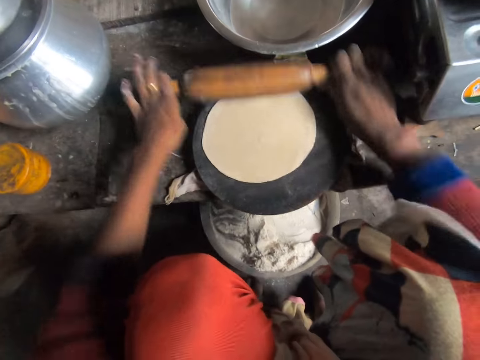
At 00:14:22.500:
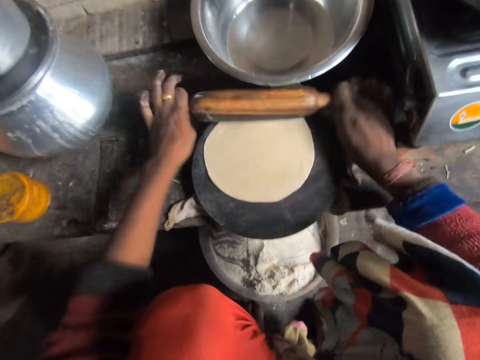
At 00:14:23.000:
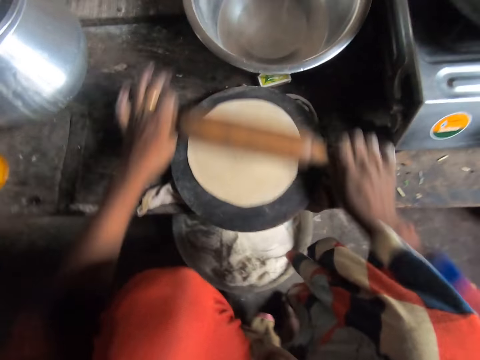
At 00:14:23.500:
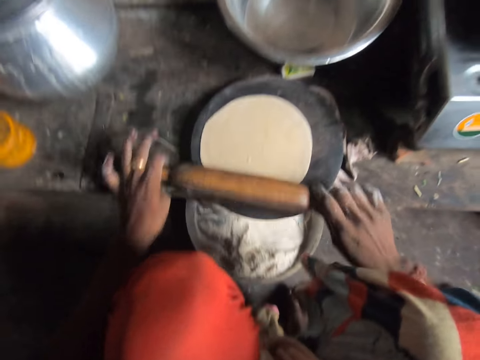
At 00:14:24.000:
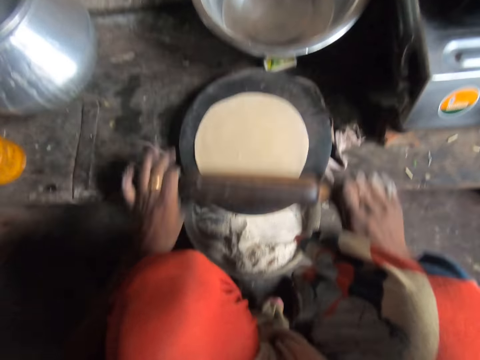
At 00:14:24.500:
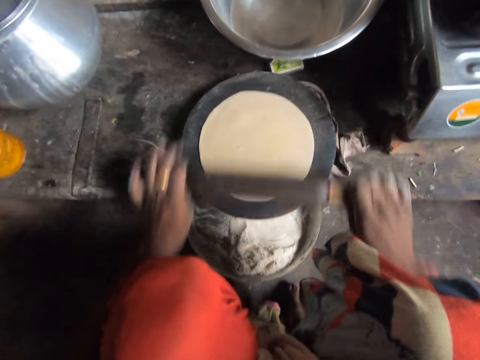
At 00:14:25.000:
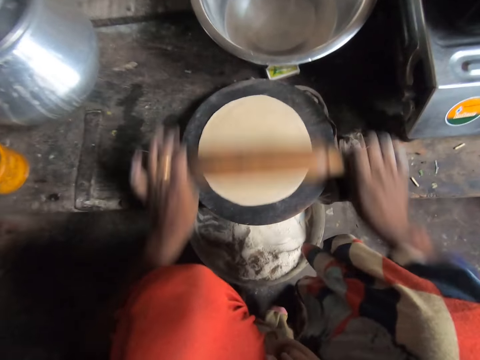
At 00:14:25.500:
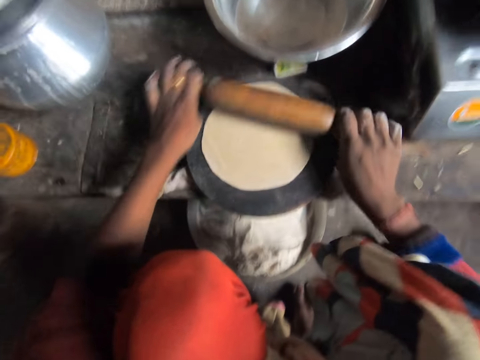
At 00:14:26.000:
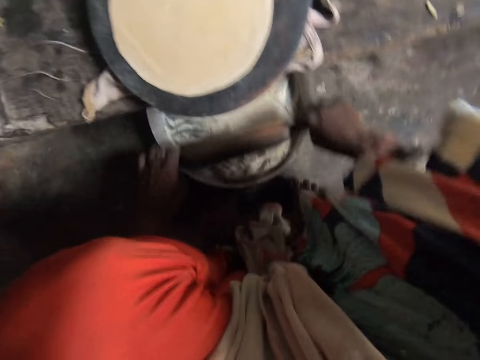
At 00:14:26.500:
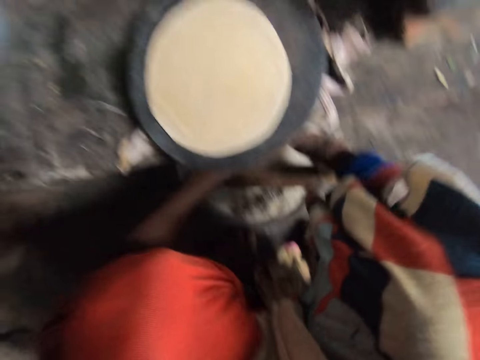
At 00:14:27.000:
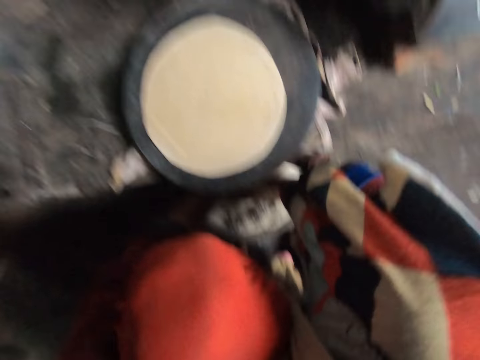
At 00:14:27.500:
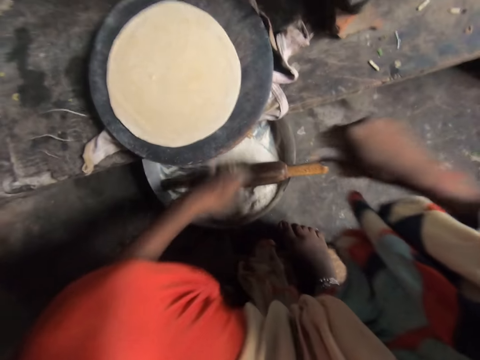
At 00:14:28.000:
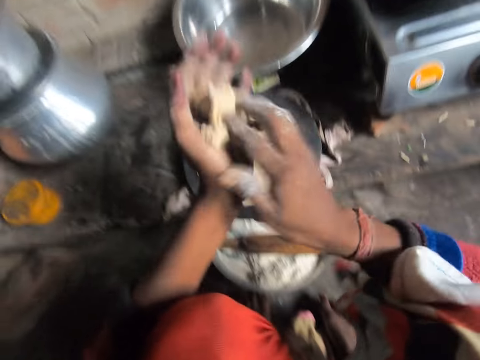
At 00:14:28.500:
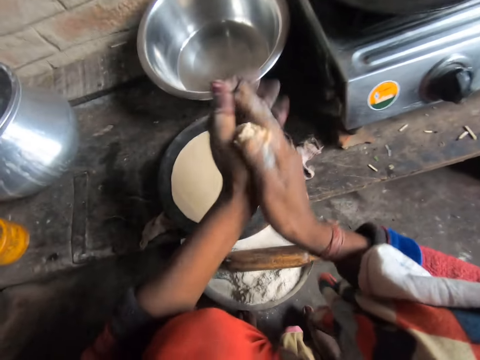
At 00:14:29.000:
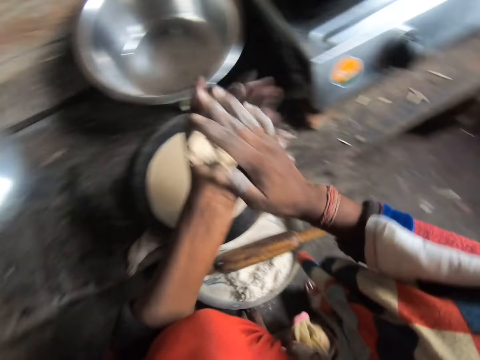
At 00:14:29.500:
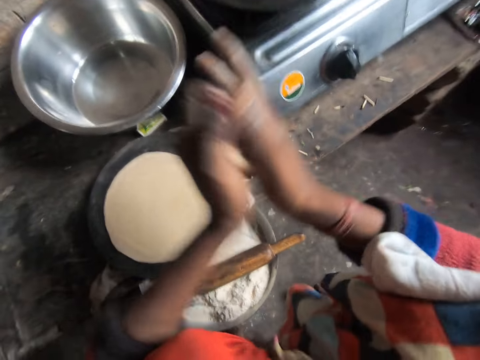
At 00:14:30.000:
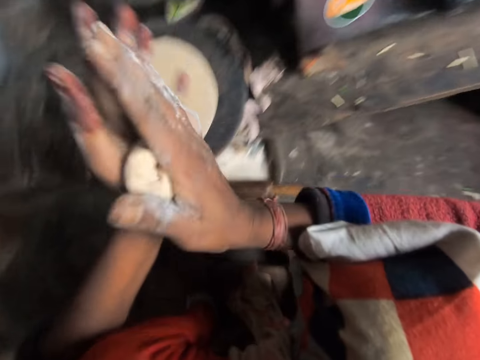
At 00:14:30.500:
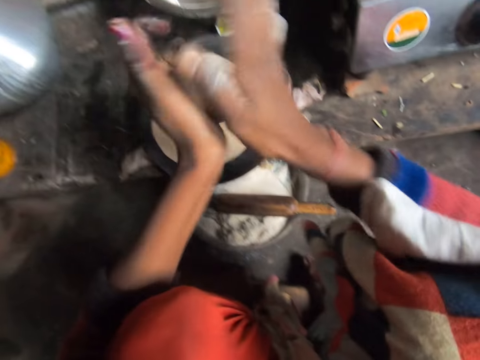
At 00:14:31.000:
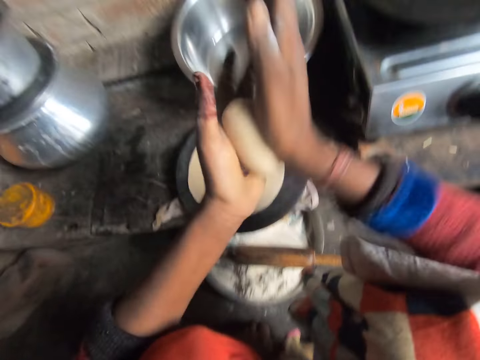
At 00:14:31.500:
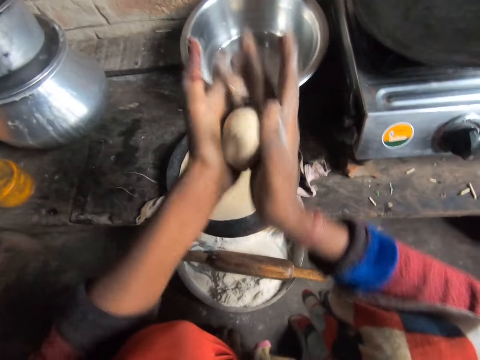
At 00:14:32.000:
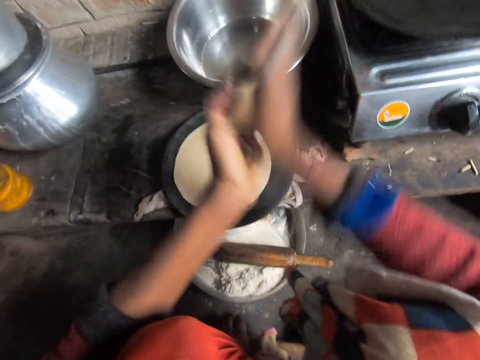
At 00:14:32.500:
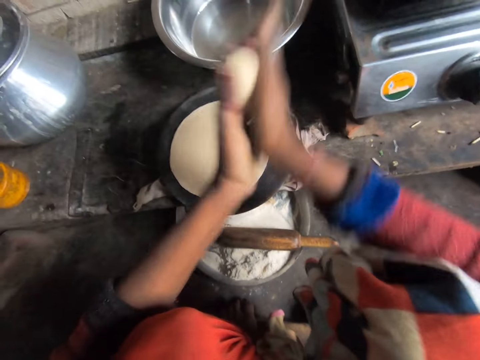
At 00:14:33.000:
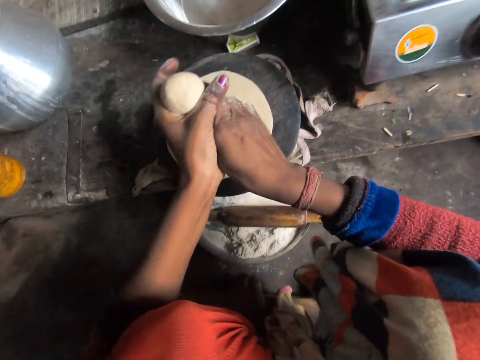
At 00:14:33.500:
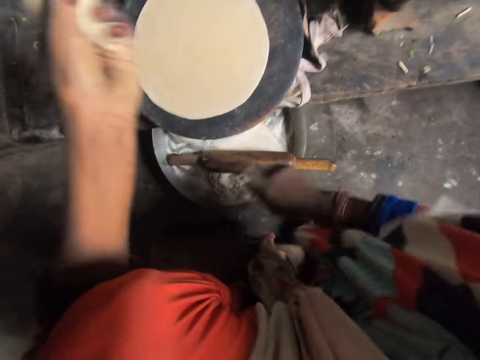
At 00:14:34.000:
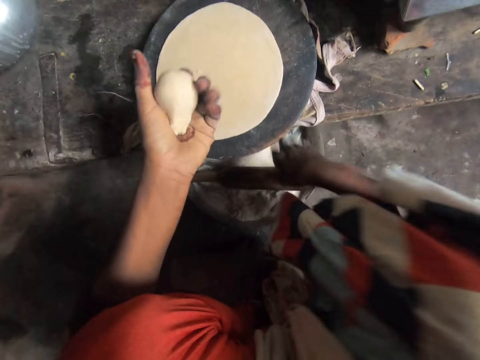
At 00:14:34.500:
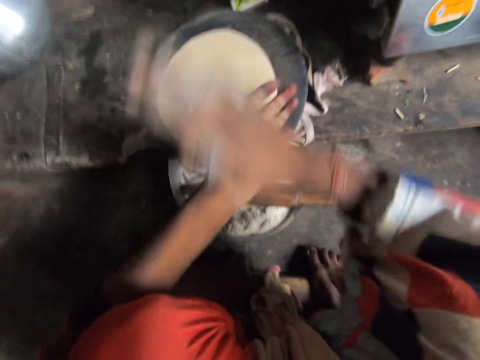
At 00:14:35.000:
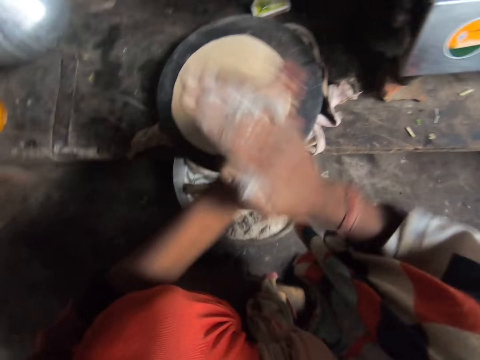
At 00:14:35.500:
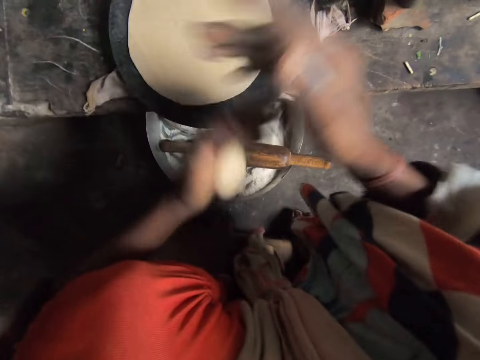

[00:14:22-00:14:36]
The camera wearer drops the rolling pin on the tray. She cuts the dough. She picks the dough from the tray. She rolls the dough with her hands. She moulds the dough. She cuts the dough. She takes flour from the tray. She places the dough on the paraat. She rolls the dough and flour together. She moulds the dough.

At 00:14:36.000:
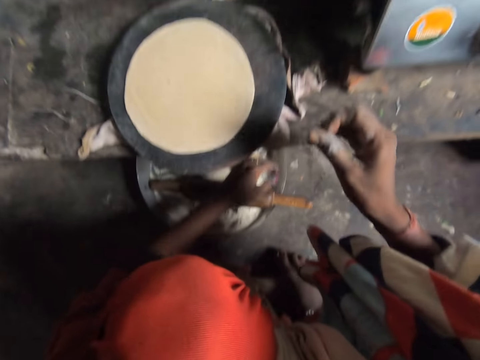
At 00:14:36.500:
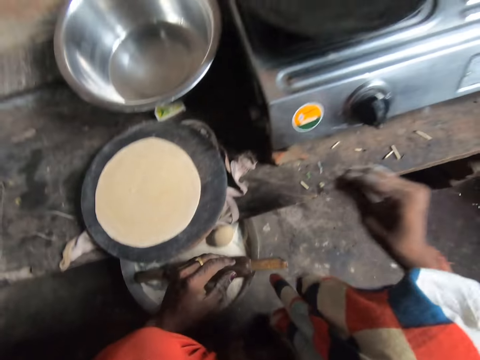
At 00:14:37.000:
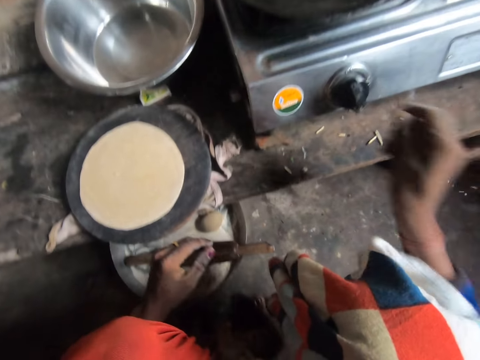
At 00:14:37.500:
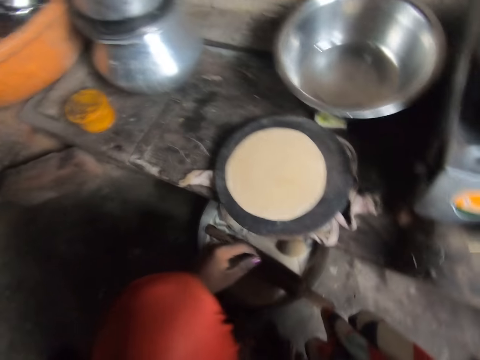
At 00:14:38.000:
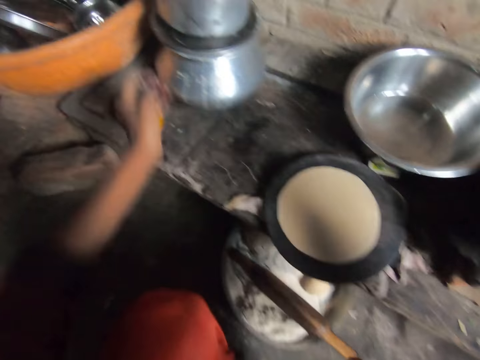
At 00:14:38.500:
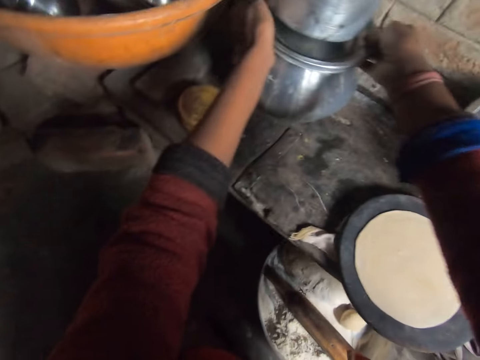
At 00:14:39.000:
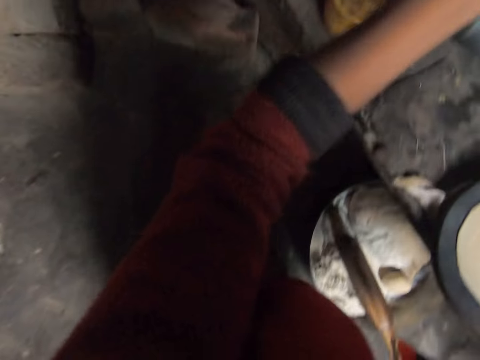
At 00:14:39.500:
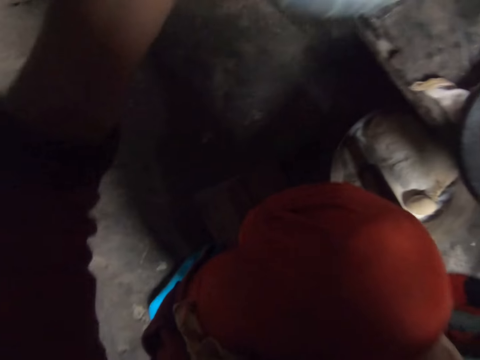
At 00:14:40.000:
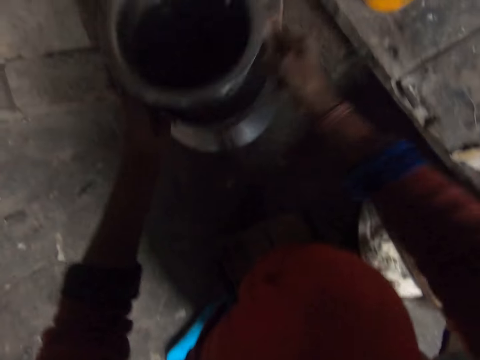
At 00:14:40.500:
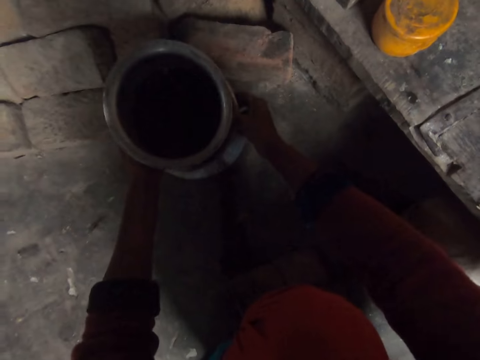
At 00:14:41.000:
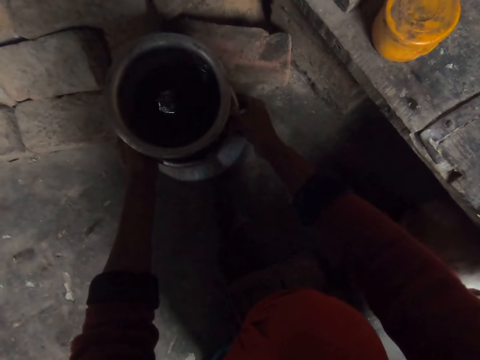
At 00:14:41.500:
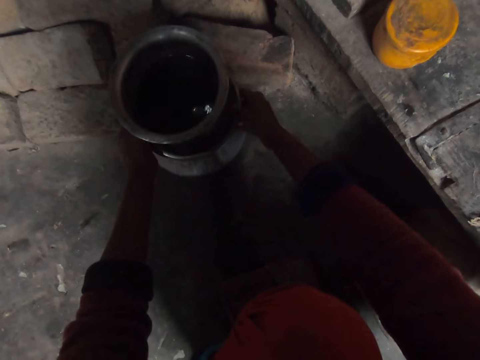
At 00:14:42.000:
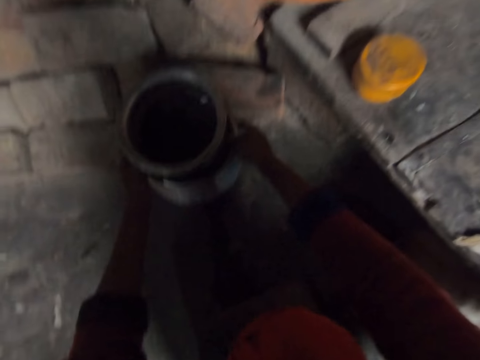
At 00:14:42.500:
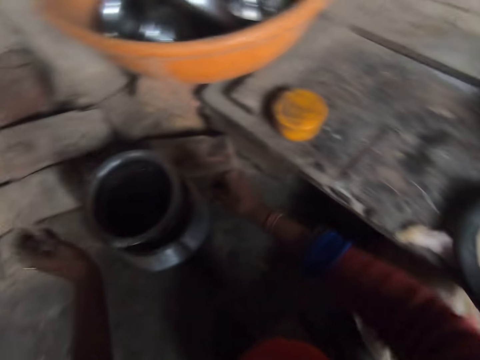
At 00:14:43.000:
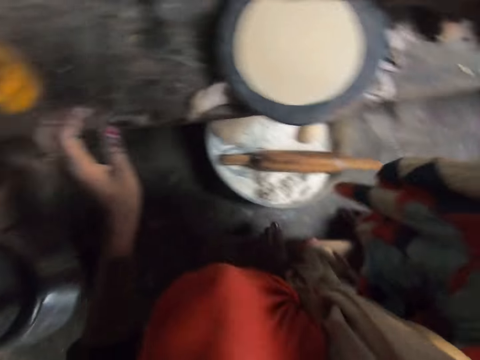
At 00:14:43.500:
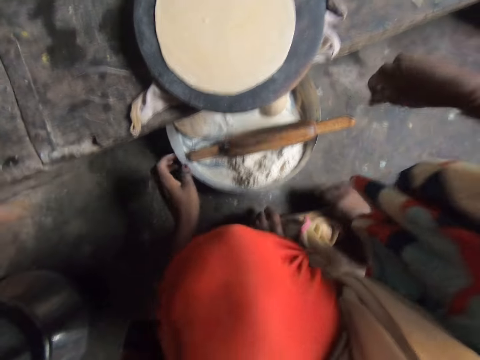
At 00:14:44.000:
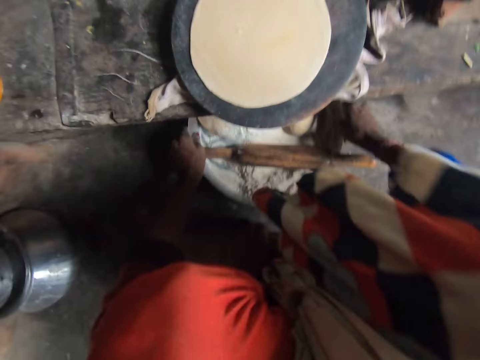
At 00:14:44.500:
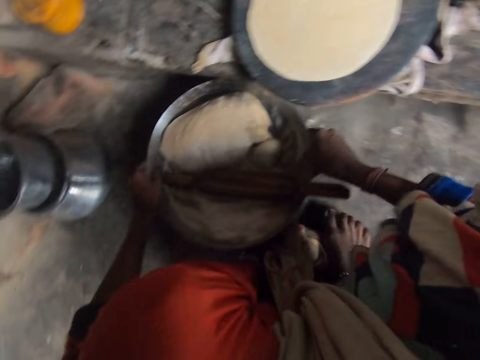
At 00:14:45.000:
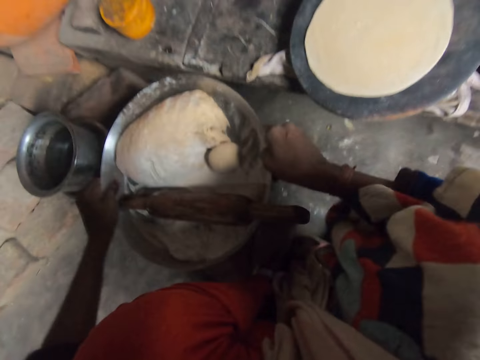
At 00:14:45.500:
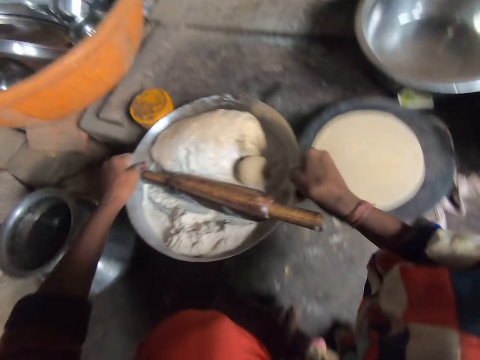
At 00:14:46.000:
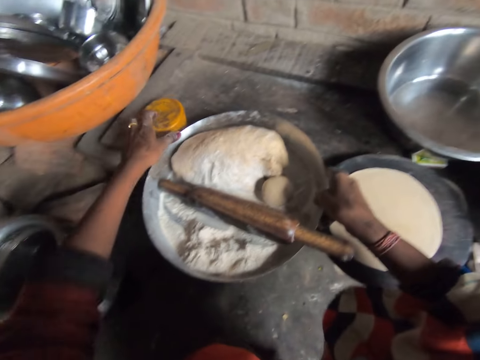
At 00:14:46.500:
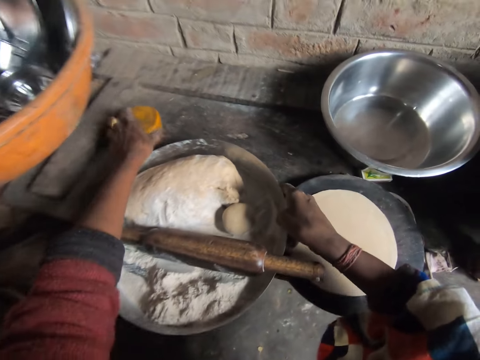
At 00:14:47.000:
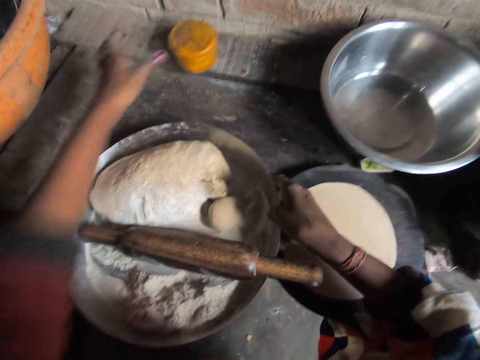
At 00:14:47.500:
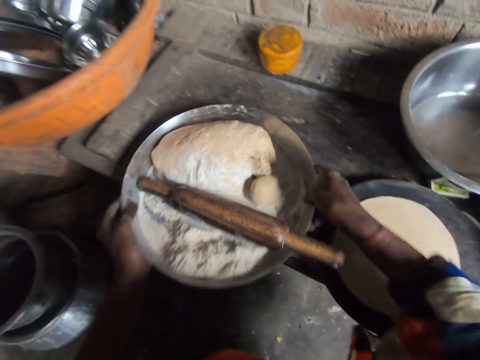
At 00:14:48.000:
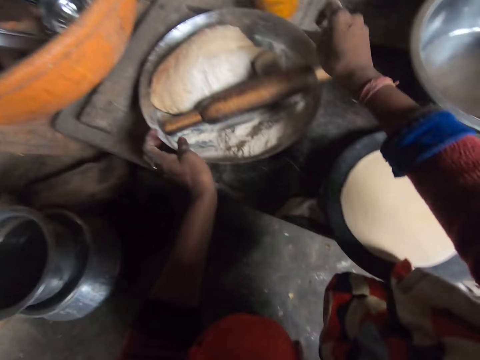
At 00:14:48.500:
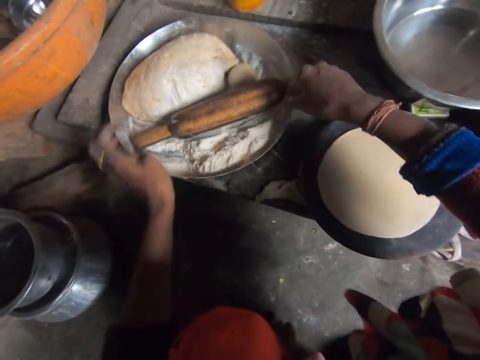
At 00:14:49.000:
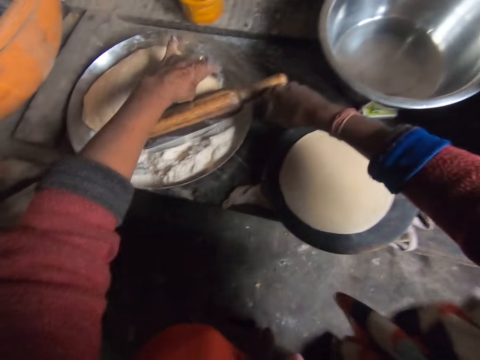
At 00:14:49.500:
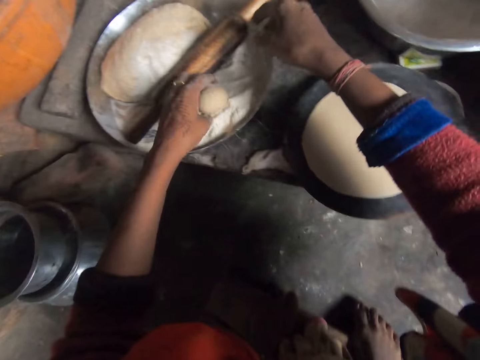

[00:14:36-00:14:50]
The camera wearer drops the dough in the tray. They touch a knob on the cooker. They pick up a pot and bowl from the kitchen workbench. They drop the pot and bowl on the ground. They pick up the tray from the ground. They drop the tray on the kitchen workbench. They move the container. They move the tray. They pick the dough from the tray.
